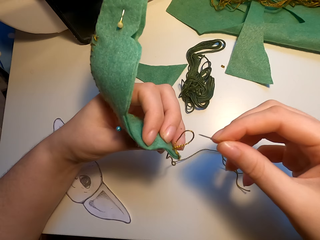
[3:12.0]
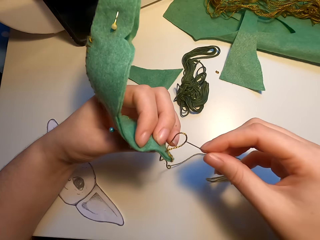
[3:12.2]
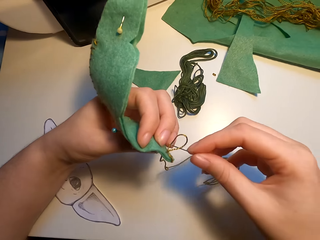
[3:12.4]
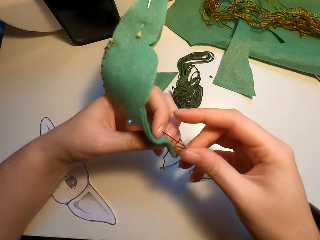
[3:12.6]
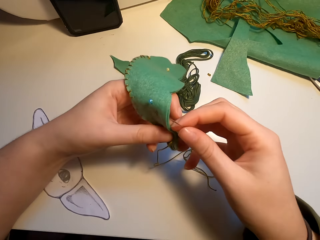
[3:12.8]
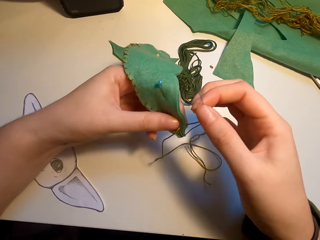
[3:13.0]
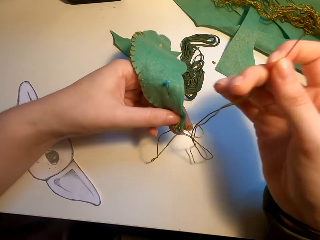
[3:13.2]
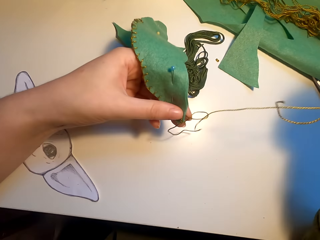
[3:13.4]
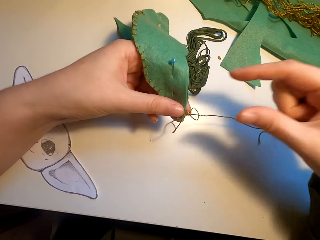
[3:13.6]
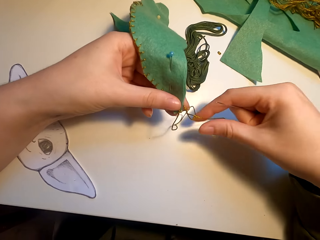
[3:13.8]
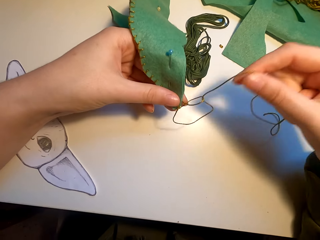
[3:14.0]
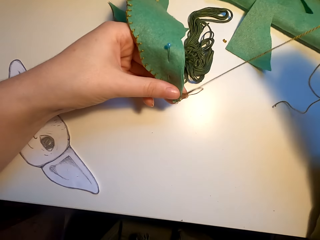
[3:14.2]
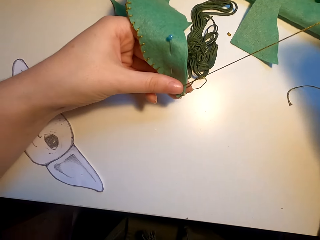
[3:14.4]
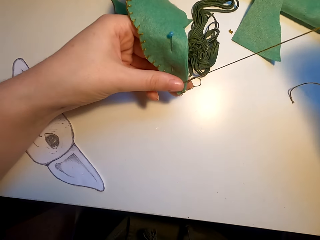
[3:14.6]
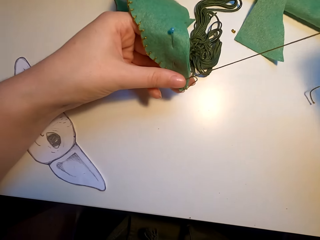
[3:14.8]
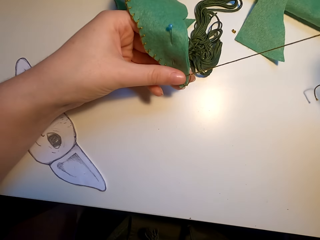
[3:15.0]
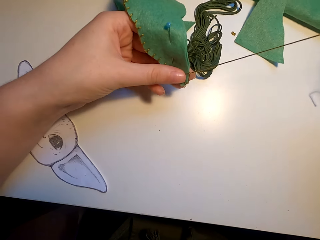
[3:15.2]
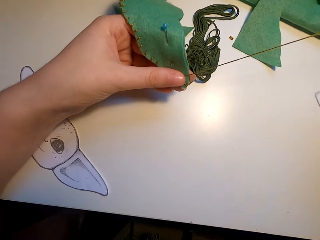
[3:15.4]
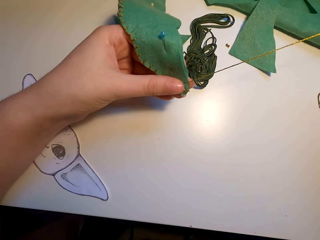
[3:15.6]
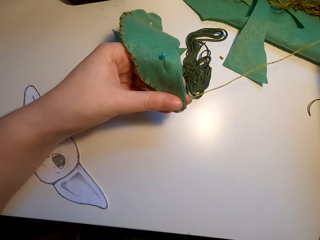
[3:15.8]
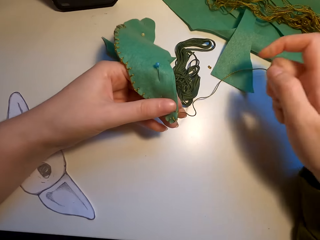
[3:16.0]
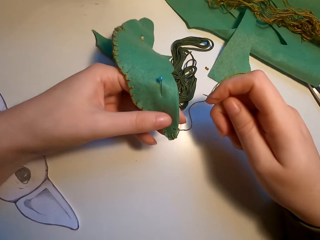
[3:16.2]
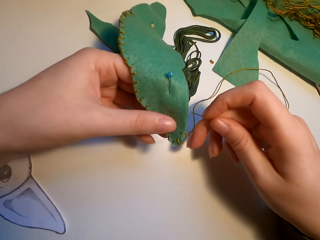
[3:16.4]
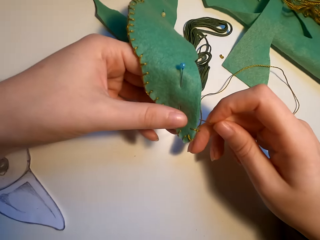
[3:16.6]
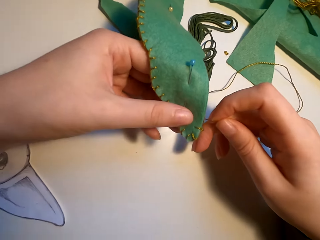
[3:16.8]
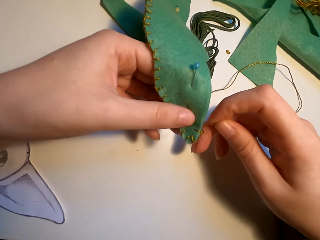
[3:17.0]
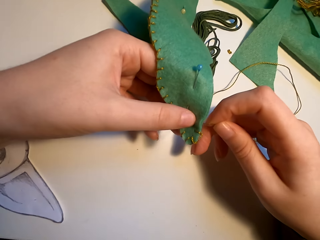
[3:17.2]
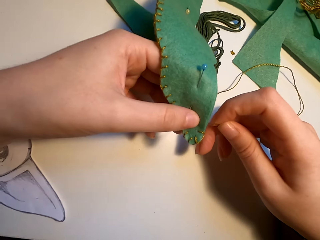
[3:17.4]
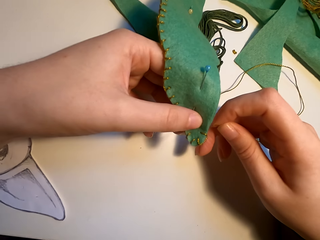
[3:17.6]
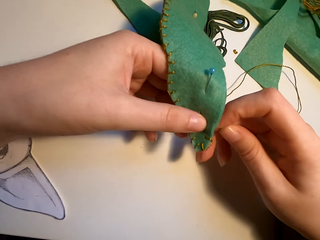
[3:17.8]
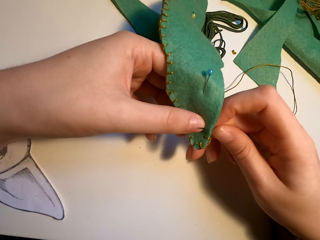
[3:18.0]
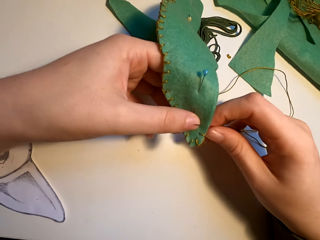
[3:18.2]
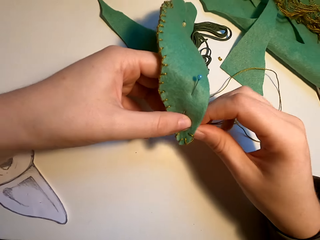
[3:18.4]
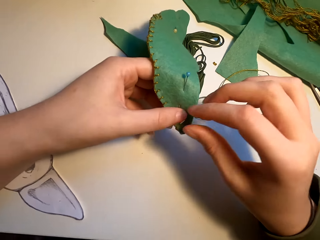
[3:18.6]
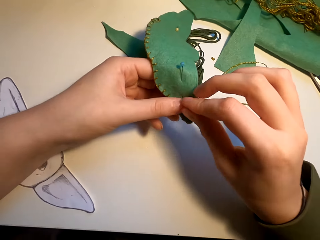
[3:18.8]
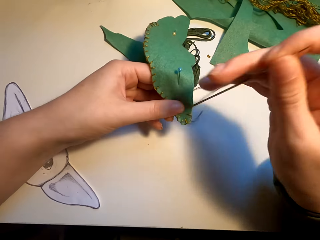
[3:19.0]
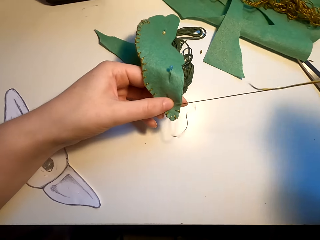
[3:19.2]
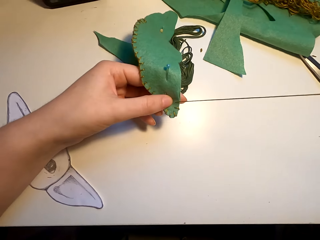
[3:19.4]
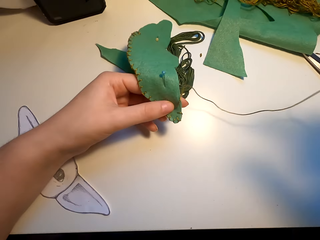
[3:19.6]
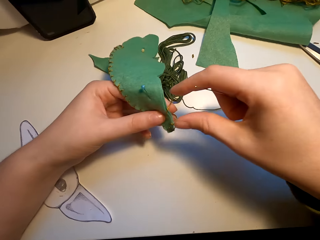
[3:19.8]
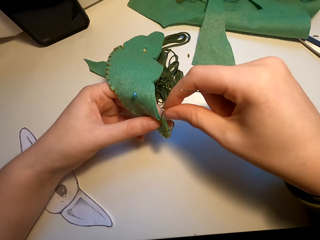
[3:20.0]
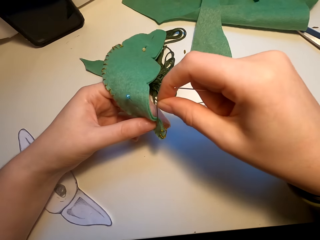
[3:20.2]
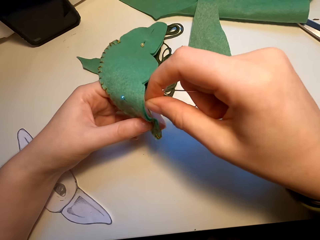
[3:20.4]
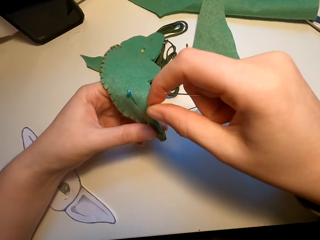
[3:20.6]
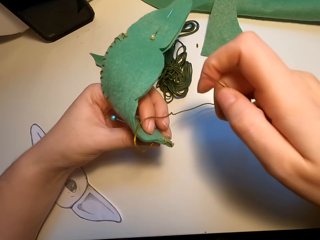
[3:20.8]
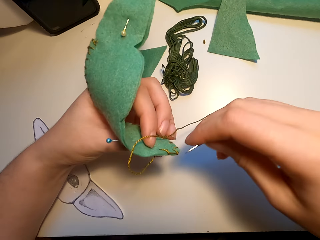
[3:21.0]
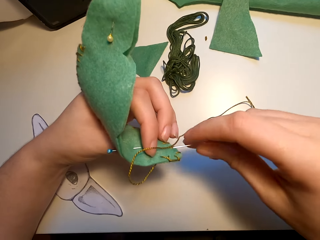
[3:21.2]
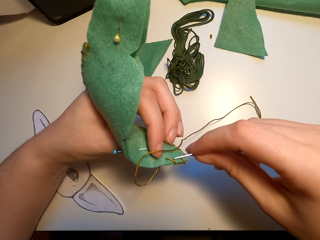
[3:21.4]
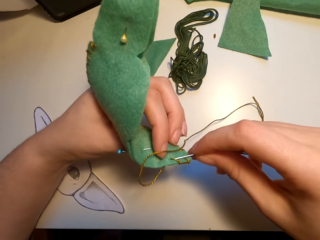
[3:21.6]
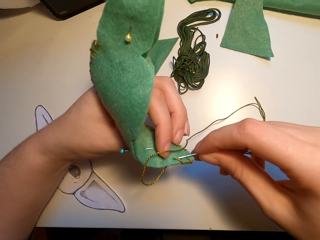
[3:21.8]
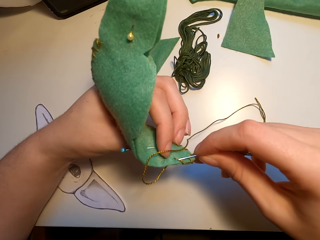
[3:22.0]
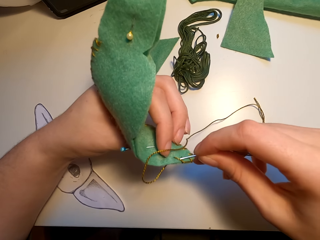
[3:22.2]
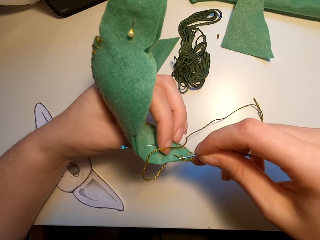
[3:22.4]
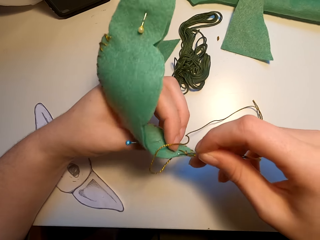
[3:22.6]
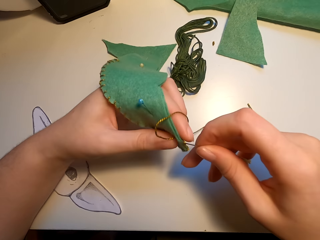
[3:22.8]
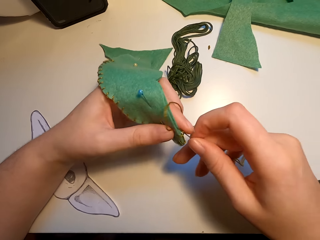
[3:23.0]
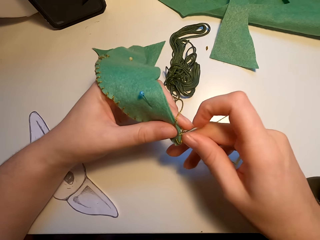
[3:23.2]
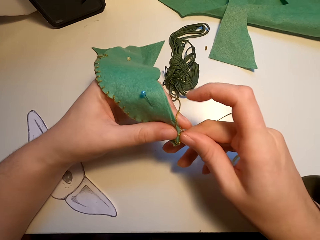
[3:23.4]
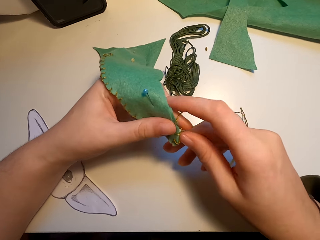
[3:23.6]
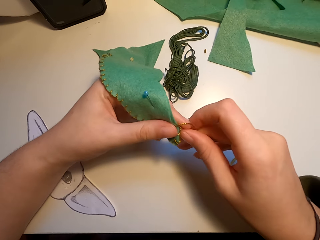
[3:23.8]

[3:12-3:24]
The camera wearer pulls the thread. They knit the cutting model with a needle.

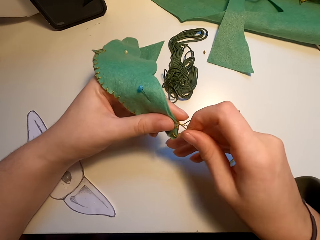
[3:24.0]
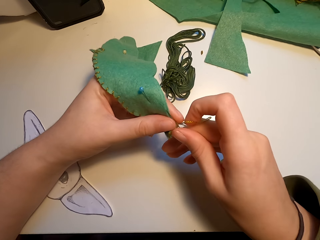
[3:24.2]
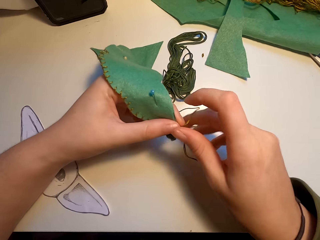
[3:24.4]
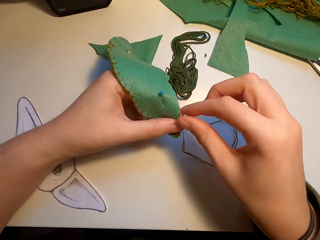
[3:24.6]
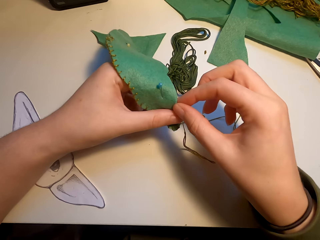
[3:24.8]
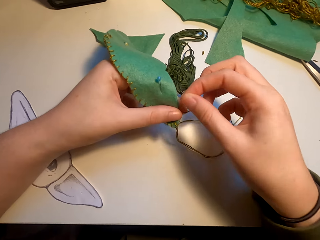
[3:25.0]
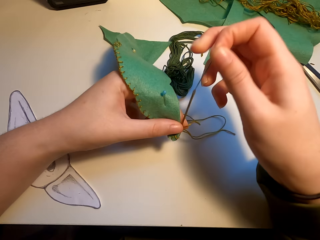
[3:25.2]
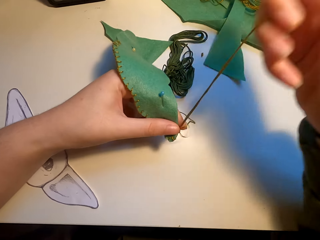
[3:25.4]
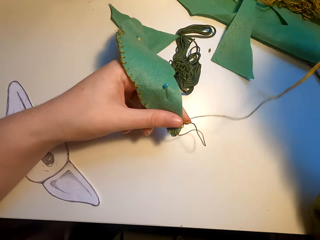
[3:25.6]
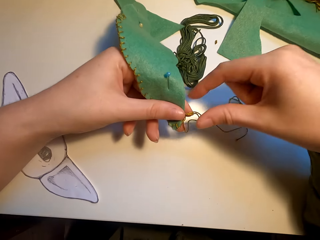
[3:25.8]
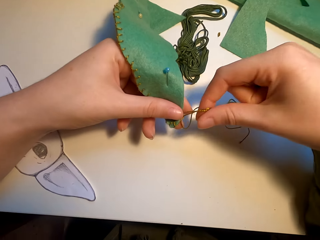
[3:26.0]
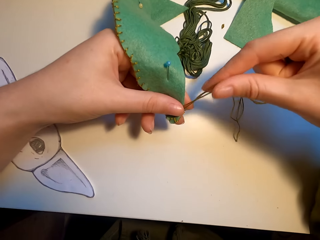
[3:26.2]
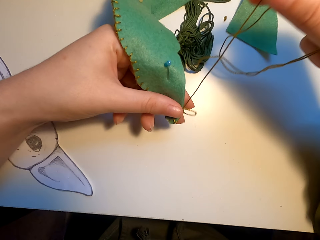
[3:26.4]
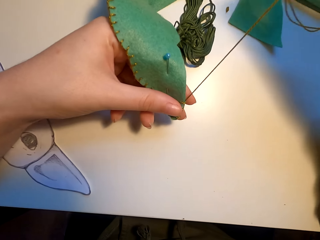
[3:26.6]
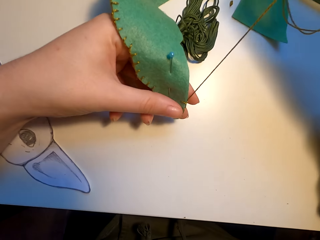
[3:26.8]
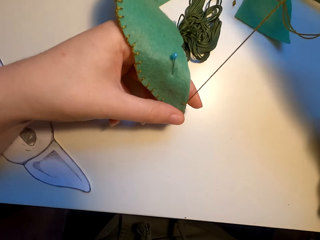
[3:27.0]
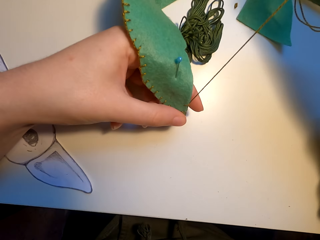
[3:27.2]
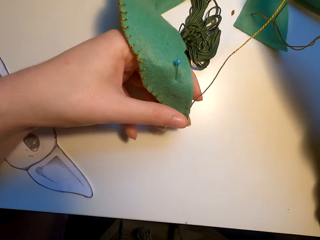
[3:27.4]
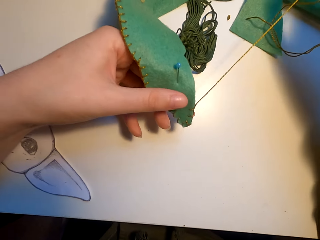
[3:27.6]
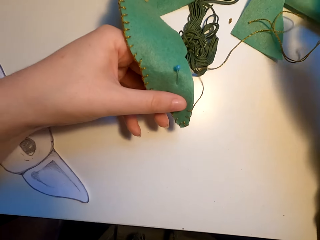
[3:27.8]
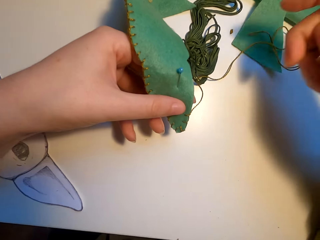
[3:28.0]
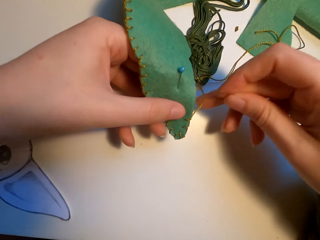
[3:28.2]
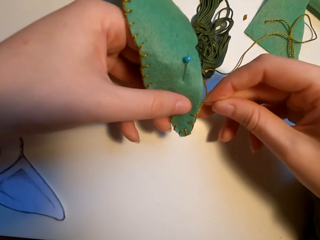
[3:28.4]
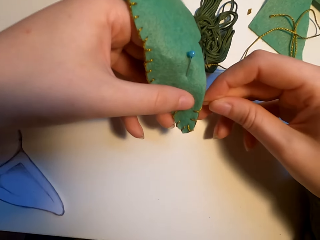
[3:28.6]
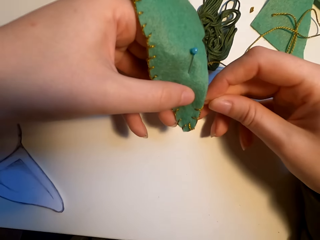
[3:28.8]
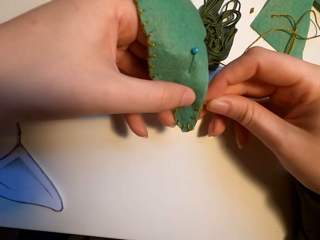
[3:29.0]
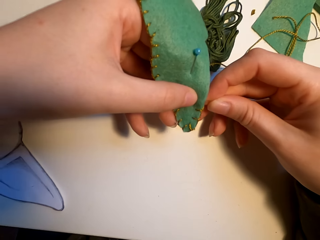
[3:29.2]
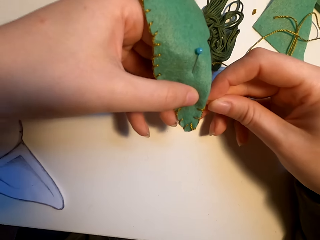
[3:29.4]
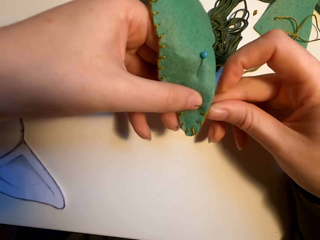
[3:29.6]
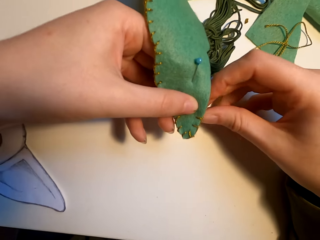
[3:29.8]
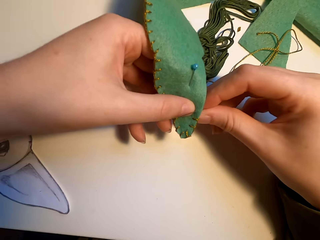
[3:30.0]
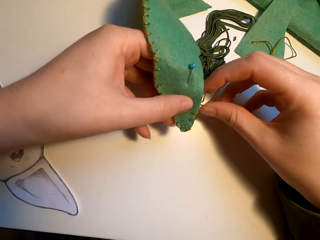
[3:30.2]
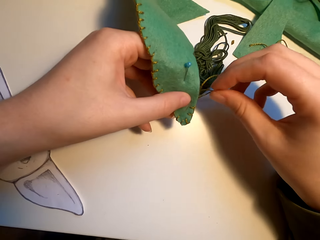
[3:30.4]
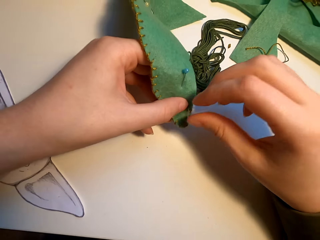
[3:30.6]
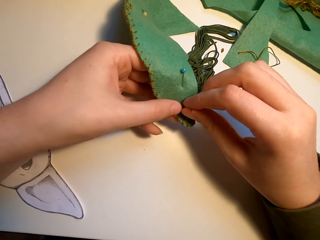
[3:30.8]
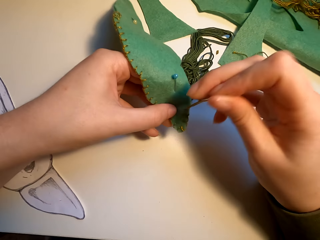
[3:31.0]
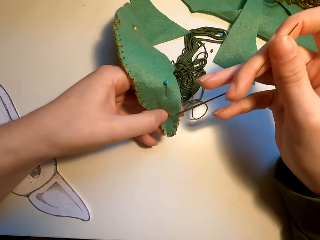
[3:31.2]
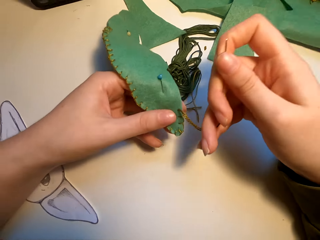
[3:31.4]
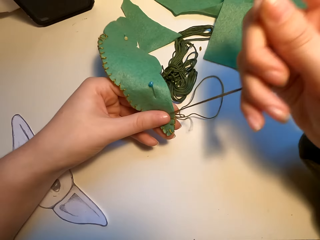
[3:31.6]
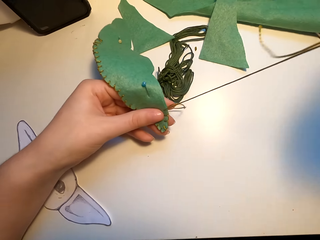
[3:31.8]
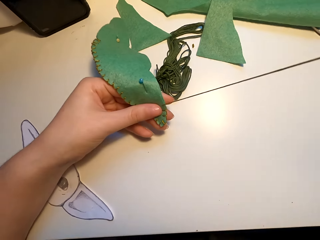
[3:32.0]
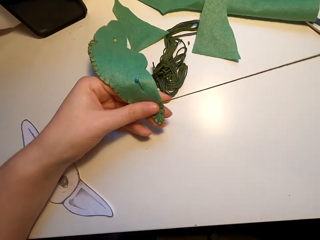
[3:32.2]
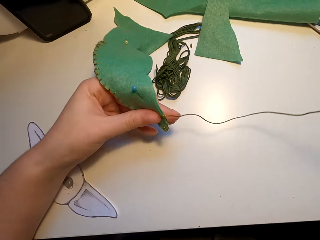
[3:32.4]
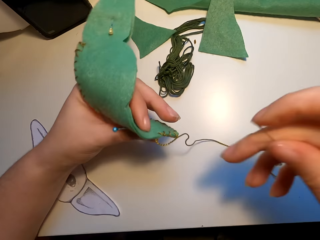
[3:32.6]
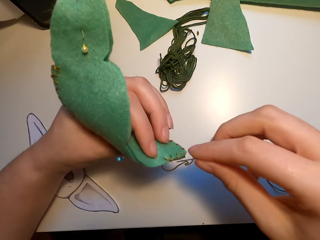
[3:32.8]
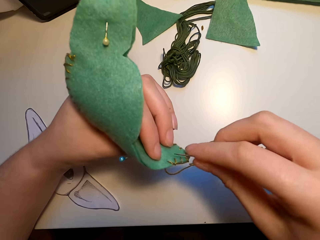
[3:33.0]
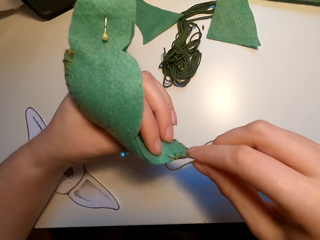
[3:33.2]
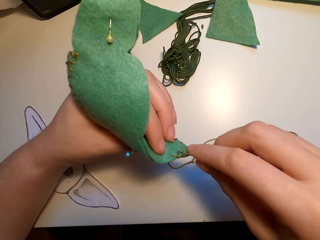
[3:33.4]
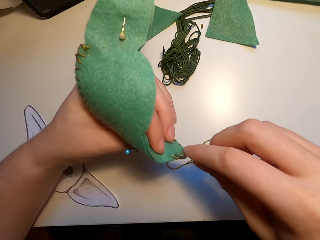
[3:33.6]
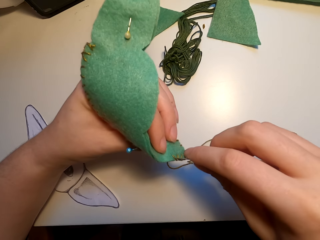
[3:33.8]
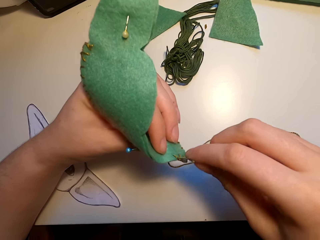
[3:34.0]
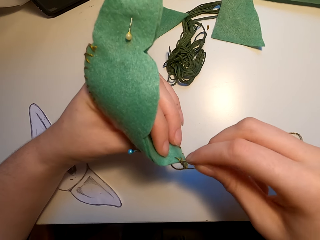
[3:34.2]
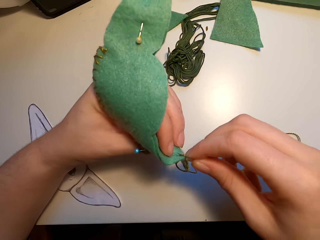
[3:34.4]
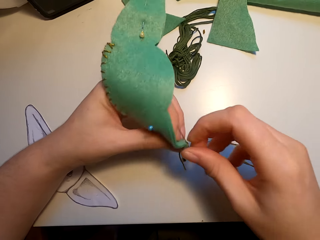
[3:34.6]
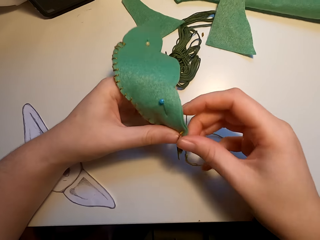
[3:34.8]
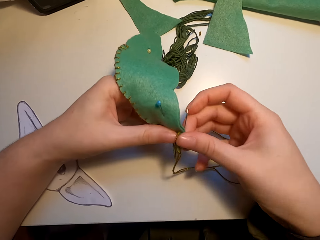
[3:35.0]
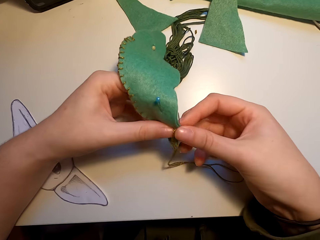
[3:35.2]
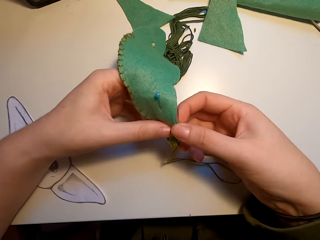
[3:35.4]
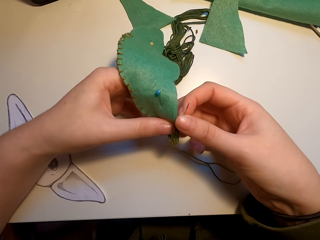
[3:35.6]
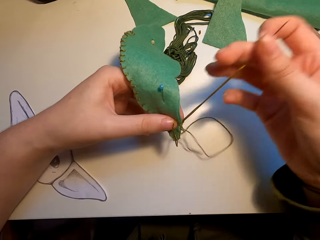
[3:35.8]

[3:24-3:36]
The camera wearer pulls the thread. They knit the cutting model with a needle.
